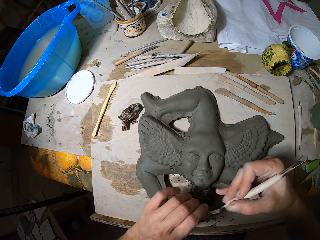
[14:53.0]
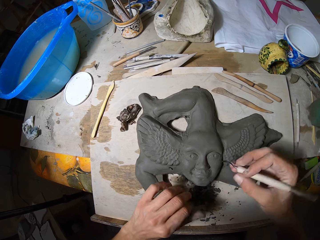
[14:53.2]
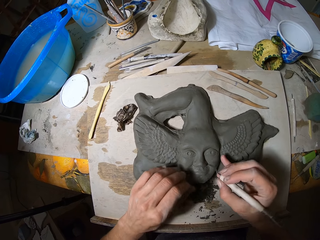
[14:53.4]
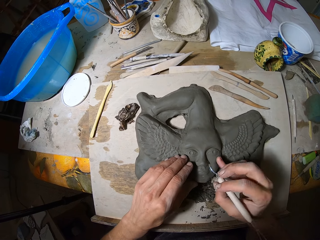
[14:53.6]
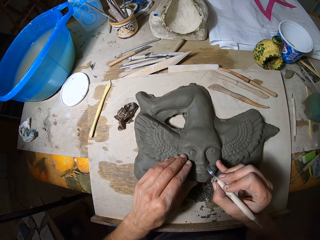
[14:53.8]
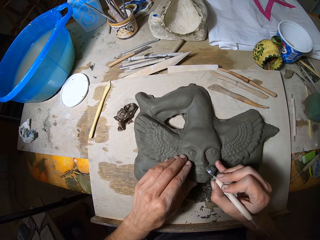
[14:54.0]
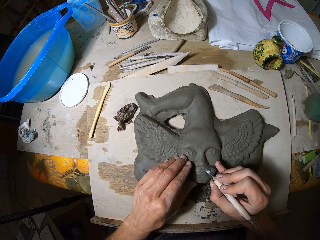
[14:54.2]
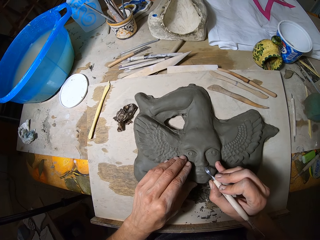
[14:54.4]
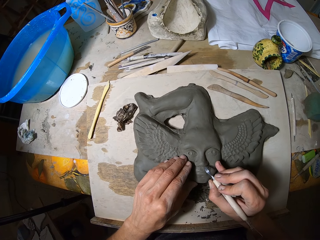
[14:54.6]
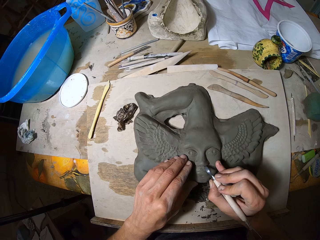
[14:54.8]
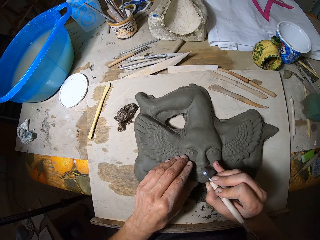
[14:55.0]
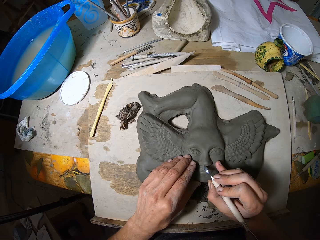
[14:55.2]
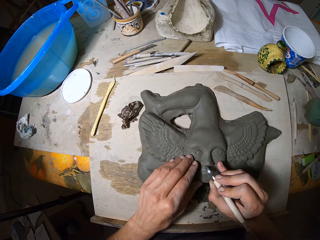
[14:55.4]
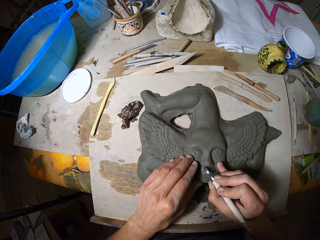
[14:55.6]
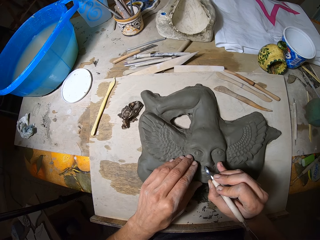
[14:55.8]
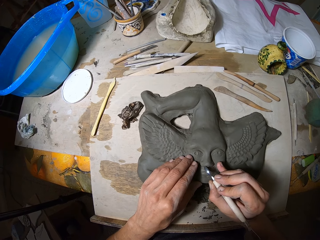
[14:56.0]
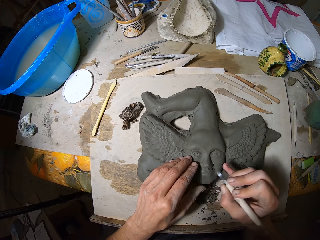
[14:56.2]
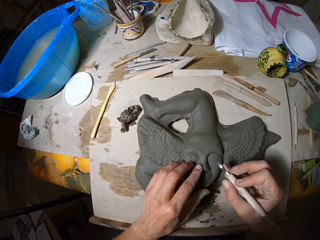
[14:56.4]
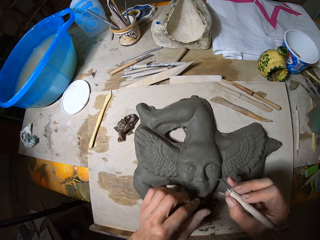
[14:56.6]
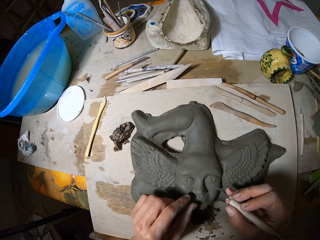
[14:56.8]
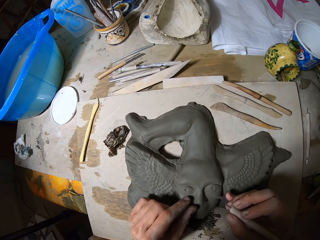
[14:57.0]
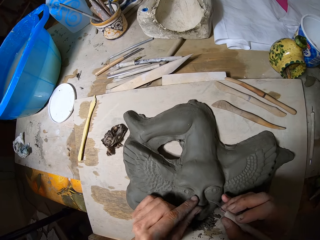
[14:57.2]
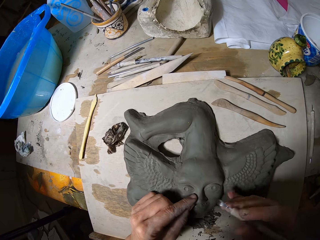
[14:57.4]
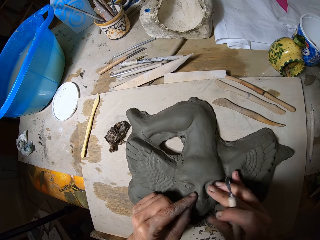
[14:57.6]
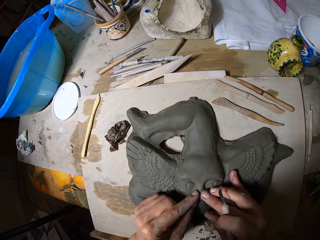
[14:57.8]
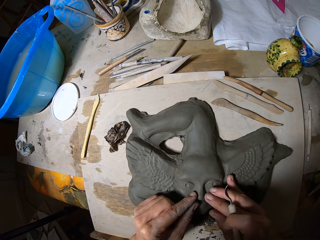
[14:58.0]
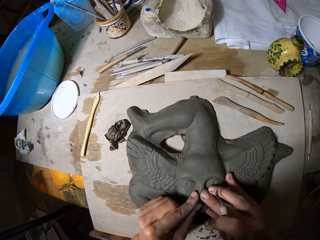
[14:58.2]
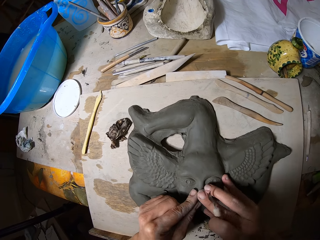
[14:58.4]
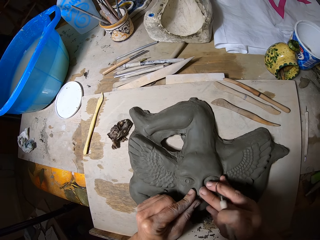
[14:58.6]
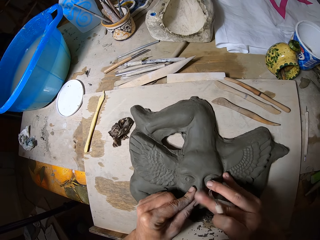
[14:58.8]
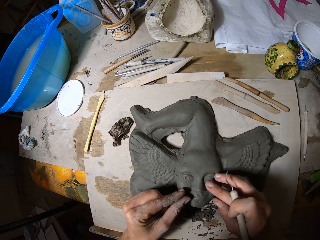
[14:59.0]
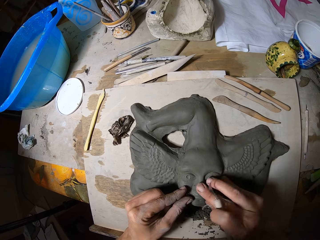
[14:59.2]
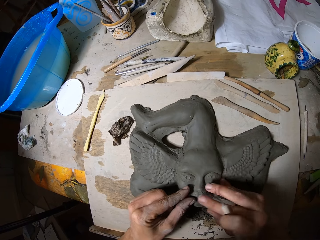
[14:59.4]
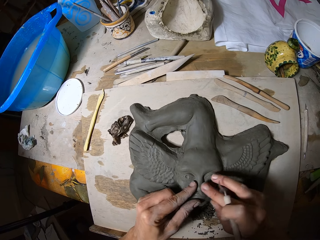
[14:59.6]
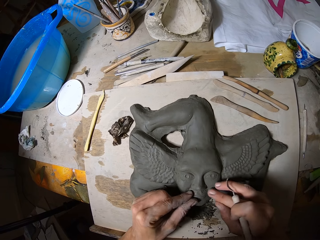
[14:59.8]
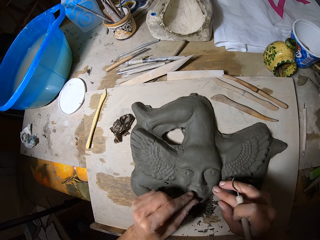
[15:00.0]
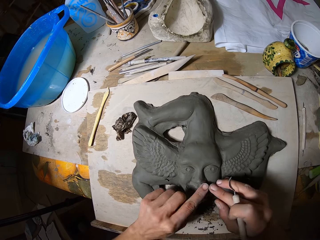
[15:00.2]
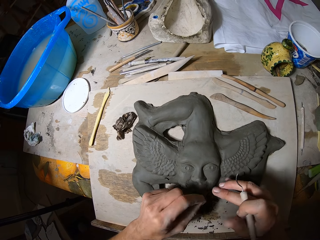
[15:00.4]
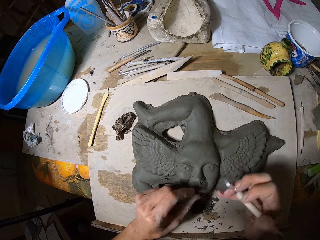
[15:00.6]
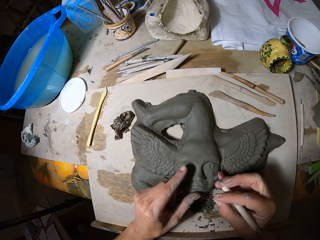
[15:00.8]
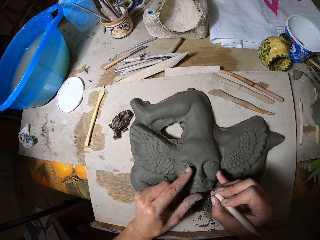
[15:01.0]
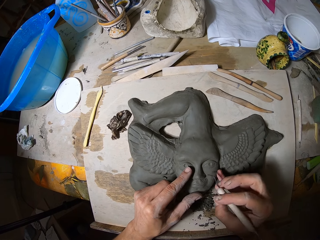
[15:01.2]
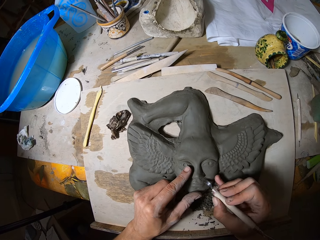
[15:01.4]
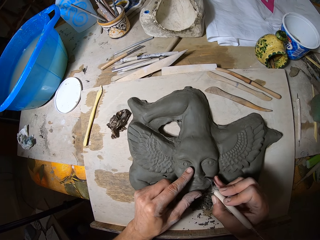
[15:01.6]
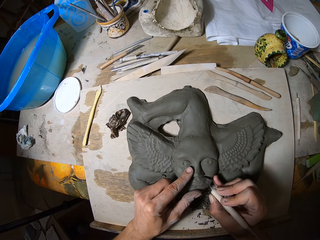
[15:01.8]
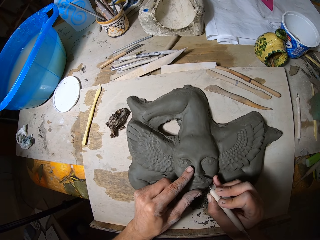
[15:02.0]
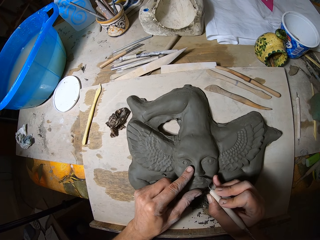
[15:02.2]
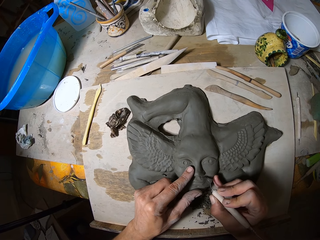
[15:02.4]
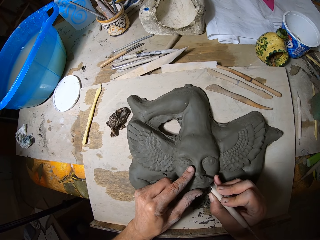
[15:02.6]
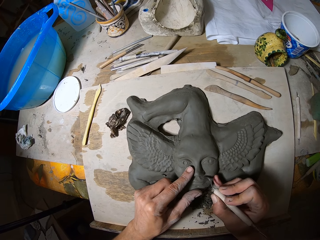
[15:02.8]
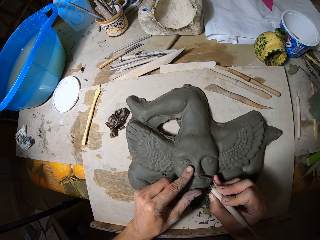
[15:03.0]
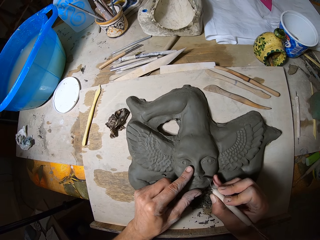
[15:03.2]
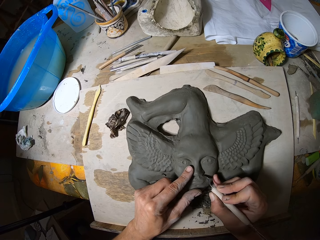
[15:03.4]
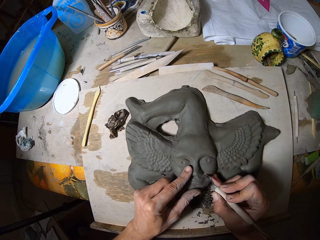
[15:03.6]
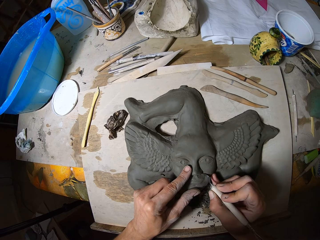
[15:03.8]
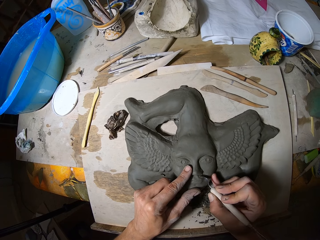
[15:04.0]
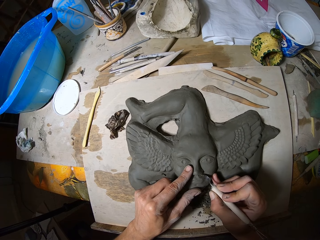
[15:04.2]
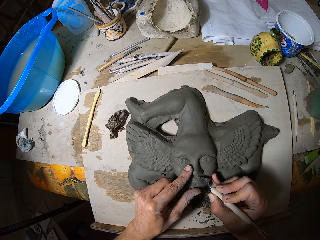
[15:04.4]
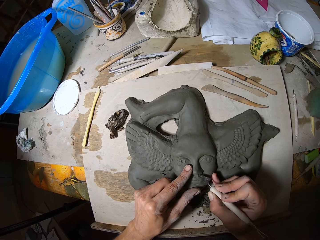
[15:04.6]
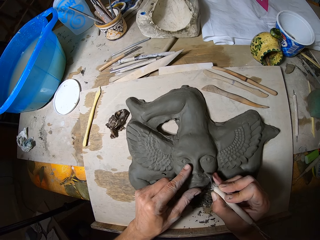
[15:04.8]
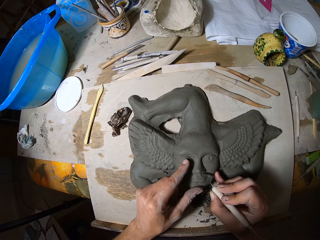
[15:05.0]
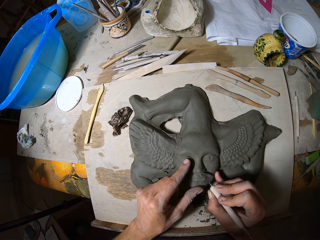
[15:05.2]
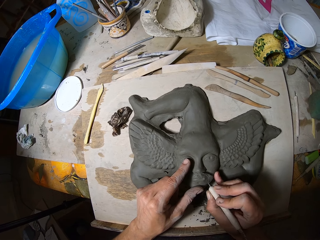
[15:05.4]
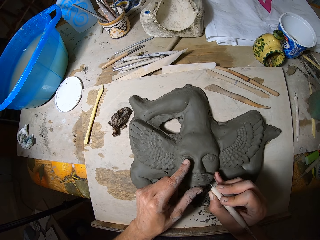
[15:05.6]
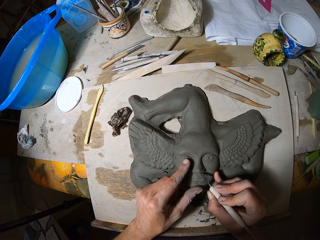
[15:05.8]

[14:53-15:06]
The camera wearer wipes a tool with the left hand. They shape the sculpture with the tool. They hold the tool. They wipe the sculpture. They shape the sculpture with the tool.

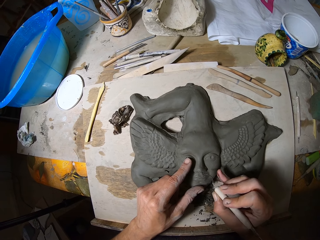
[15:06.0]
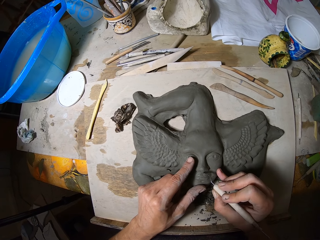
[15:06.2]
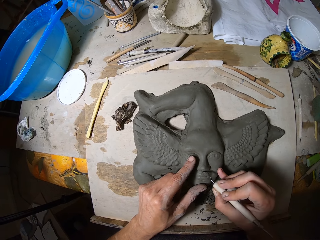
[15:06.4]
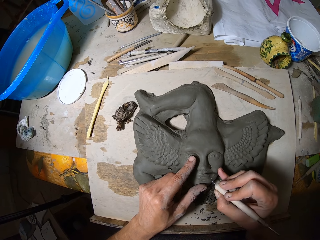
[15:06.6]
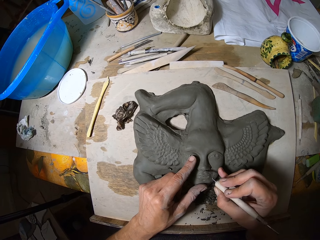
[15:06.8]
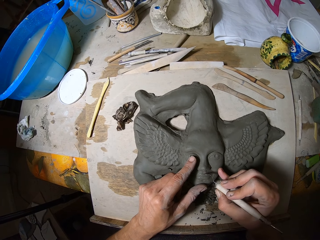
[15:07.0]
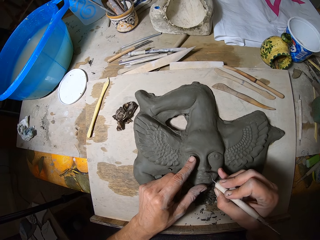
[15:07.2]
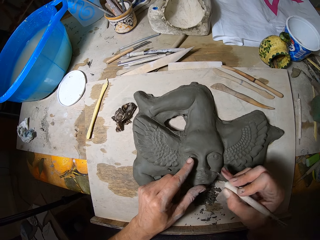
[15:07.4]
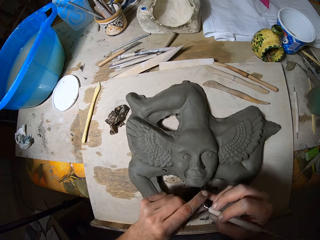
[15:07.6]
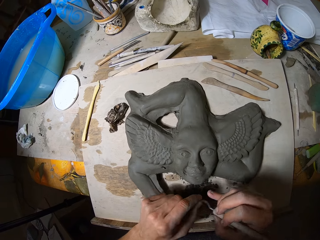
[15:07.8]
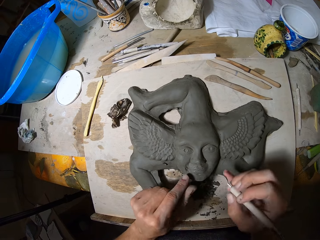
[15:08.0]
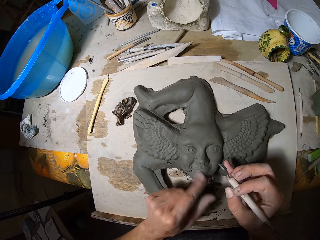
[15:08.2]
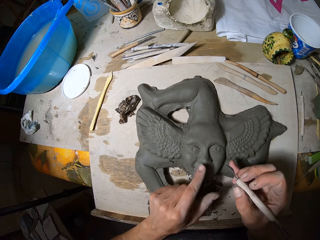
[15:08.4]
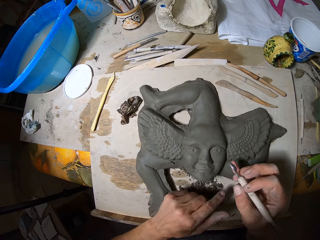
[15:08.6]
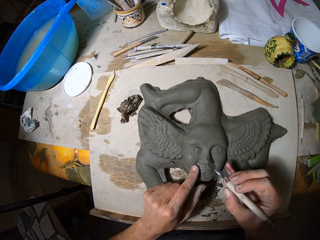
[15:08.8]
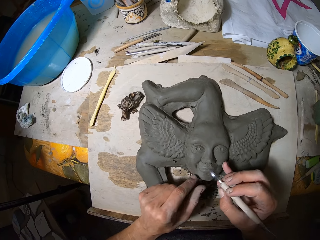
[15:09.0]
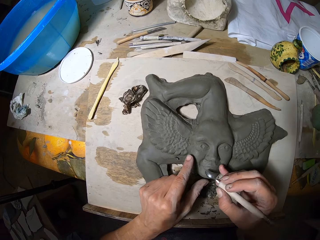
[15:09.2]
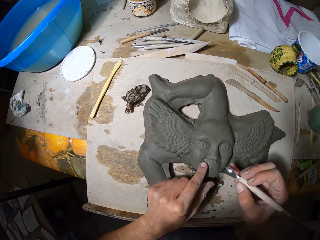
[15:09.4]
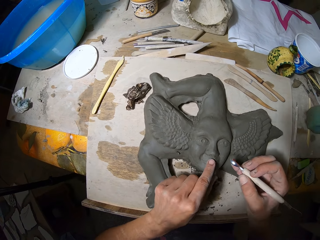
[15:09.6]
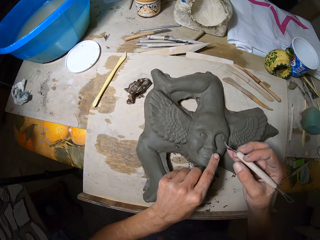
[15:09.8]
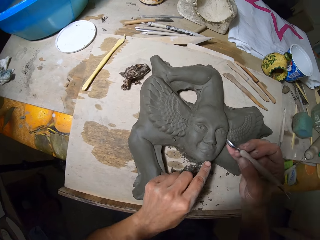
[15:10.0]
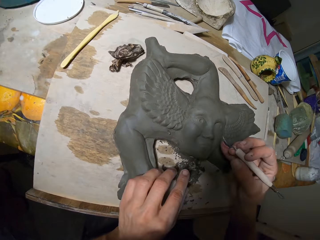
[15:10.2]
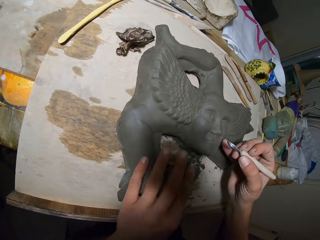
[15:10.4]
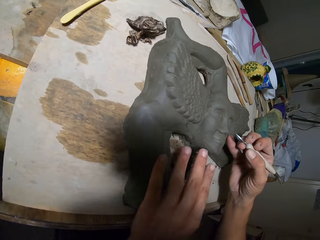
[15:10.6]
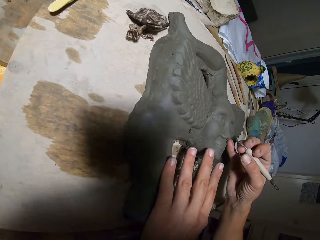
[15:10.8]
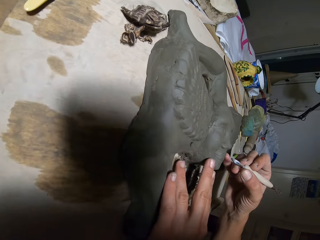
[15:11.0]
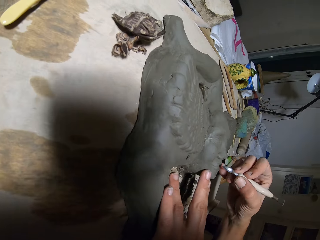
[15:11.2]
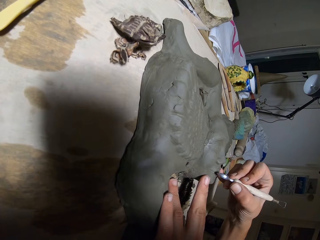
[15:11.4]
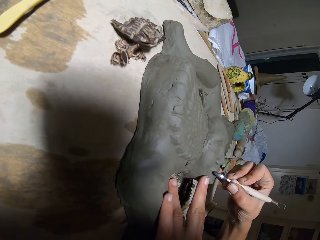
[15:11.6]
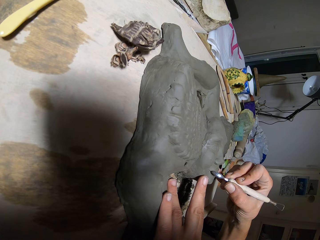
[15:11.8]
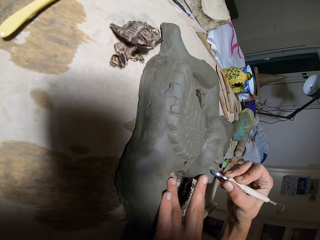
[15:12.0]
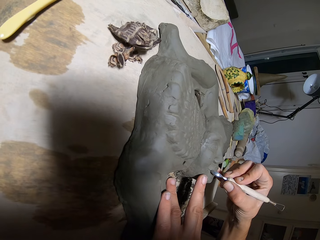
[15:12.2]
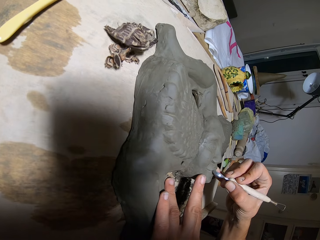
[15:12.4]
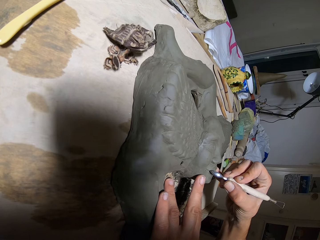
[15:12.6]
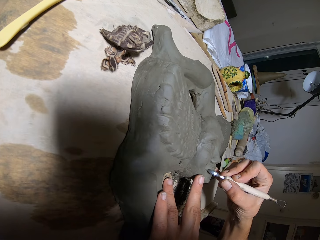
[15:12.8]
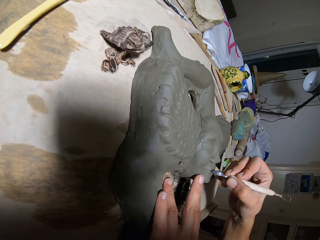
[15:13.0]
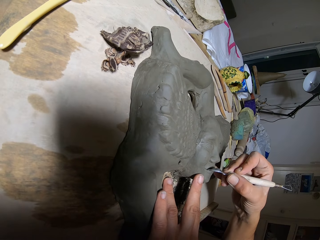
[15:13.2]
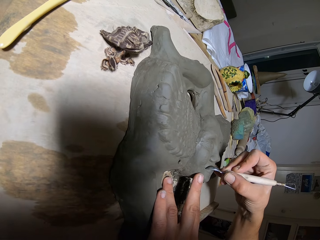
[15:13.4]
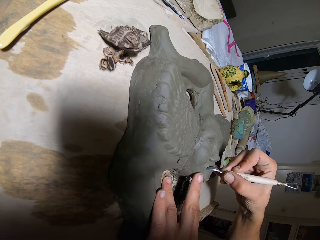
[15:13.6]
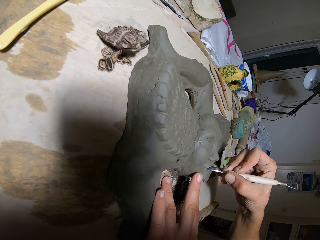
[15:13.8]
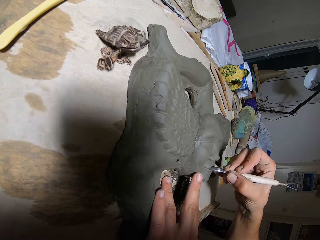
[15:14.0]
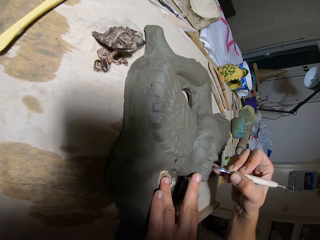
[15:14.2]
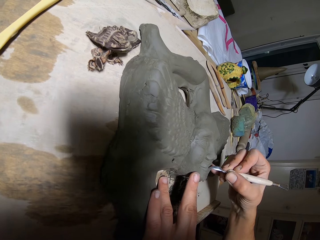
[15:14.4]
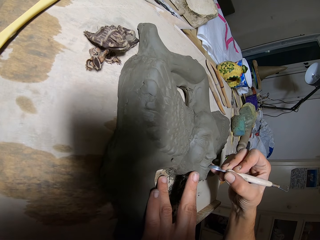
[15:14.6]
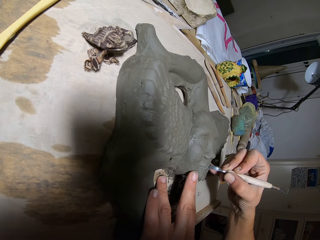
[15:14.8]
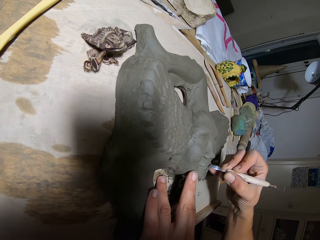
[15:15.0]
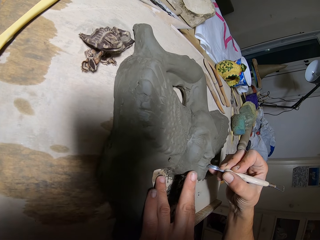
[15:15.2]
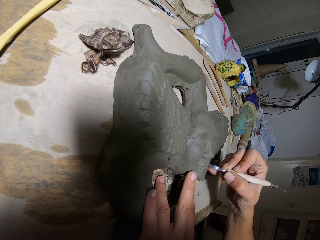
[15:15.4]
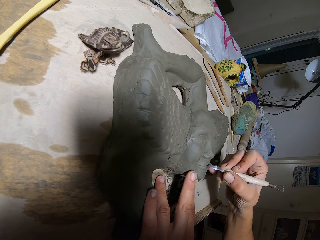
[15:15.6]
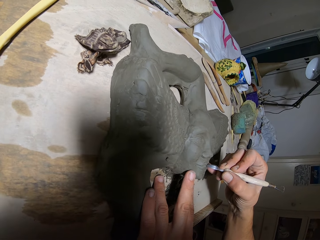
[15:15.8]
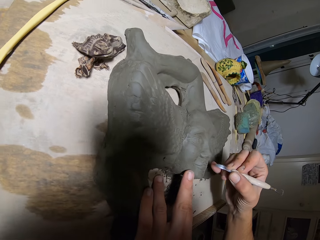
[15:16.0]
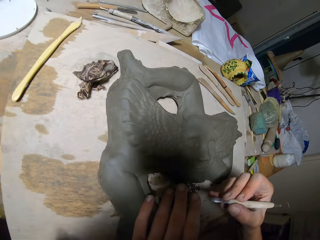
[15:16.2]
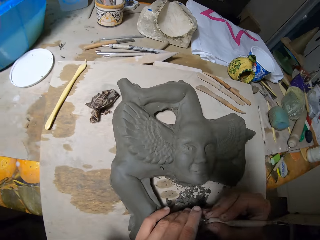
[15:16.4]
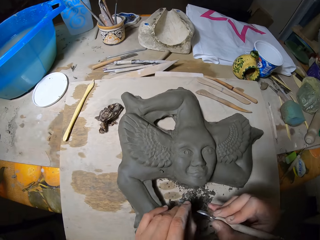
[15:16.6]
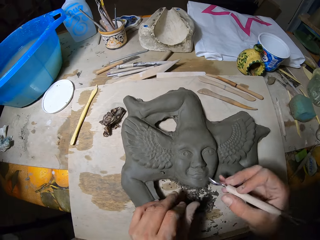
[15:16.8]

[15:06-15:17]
The camera wearer wipes a tool with the left hand. They hold the tool. They wipe the sculpture. They shape the sculpture with the tool. They wipe the tool with the left hand.
